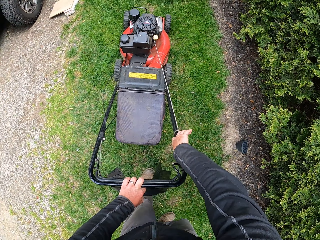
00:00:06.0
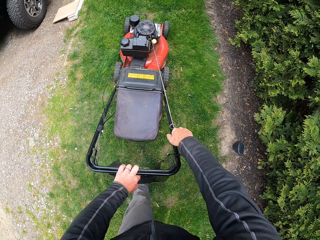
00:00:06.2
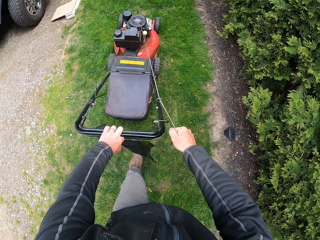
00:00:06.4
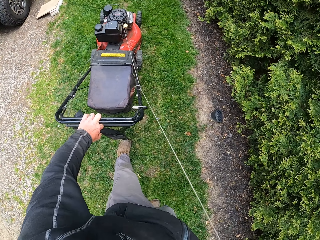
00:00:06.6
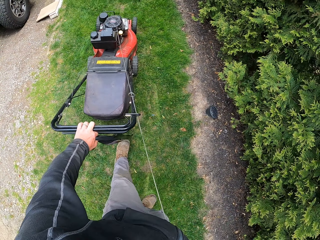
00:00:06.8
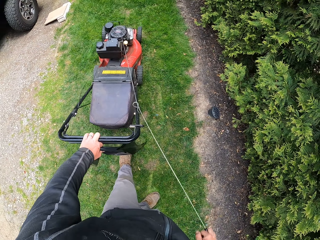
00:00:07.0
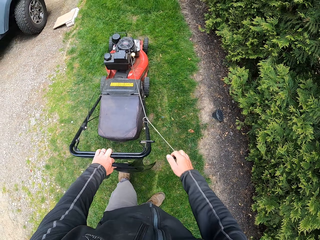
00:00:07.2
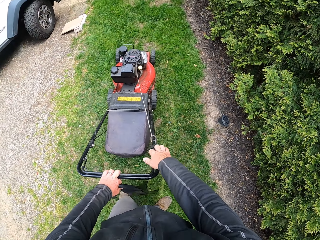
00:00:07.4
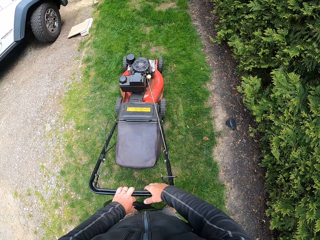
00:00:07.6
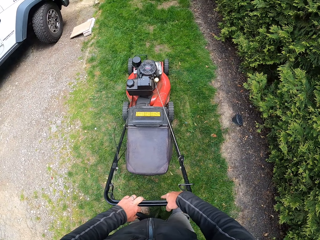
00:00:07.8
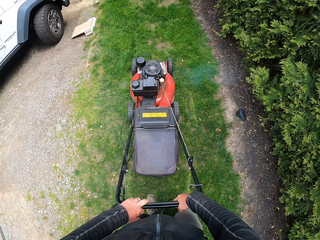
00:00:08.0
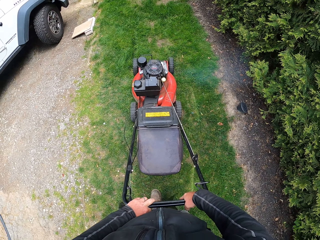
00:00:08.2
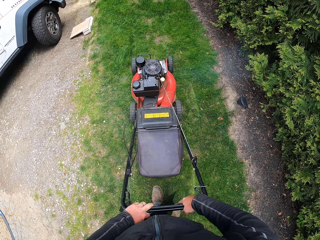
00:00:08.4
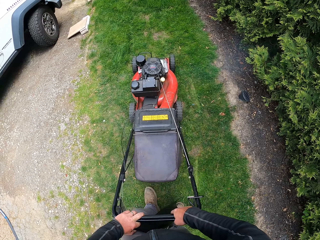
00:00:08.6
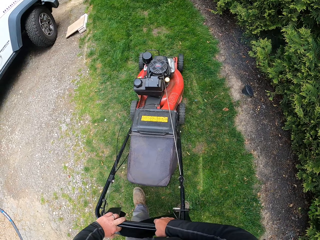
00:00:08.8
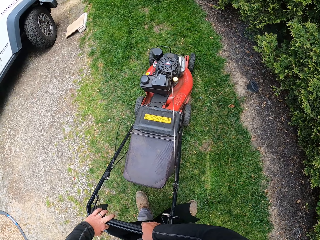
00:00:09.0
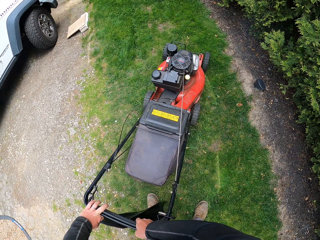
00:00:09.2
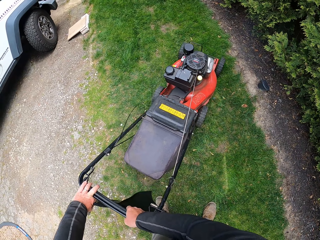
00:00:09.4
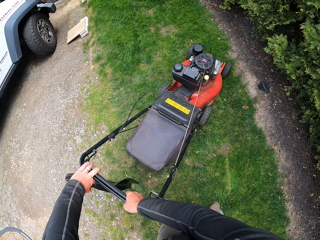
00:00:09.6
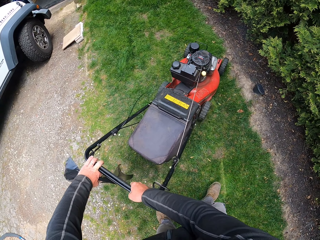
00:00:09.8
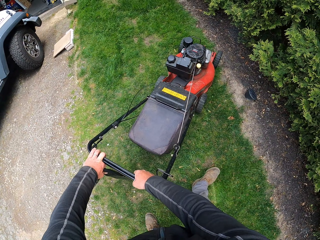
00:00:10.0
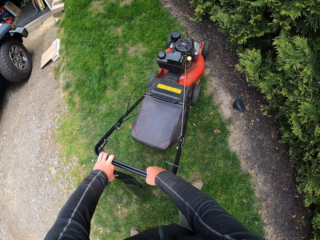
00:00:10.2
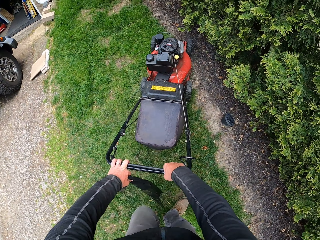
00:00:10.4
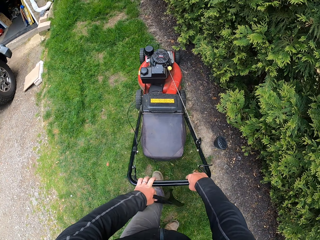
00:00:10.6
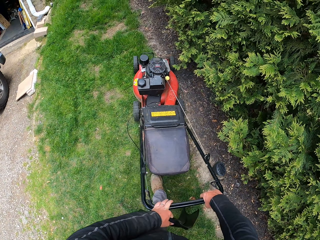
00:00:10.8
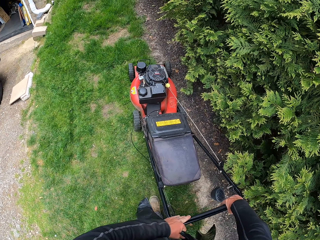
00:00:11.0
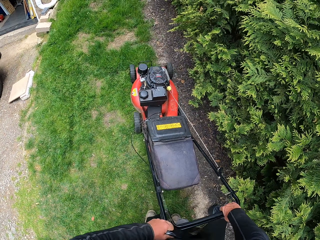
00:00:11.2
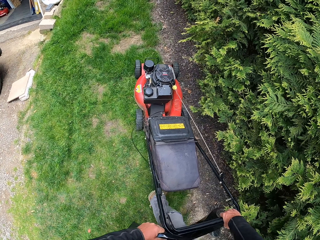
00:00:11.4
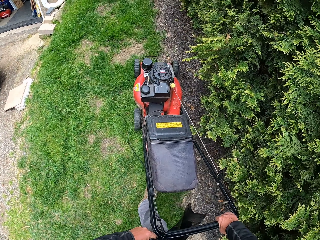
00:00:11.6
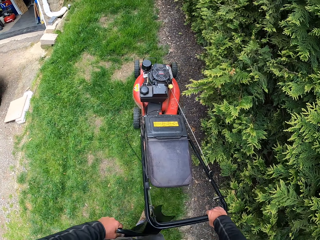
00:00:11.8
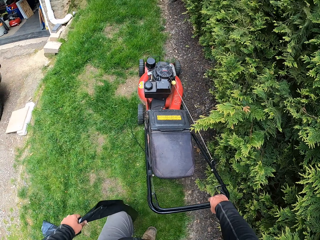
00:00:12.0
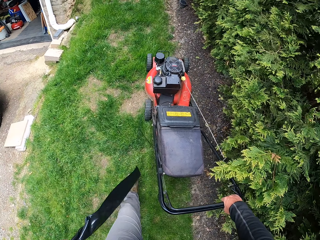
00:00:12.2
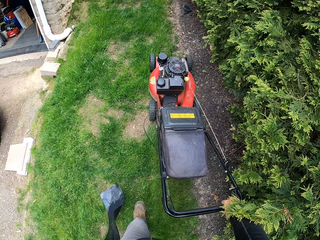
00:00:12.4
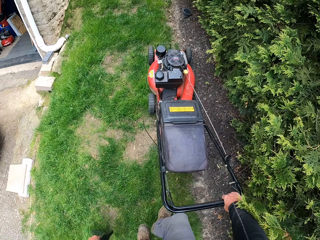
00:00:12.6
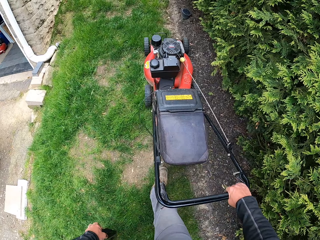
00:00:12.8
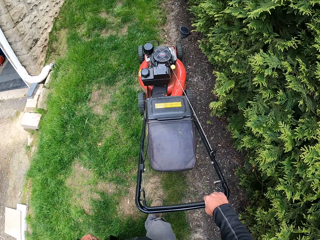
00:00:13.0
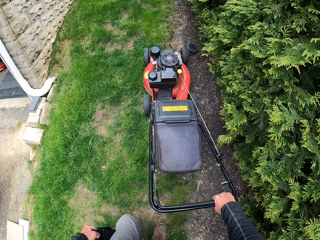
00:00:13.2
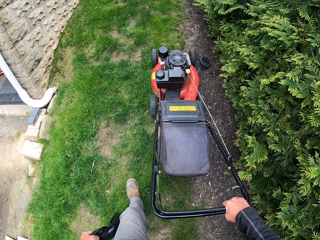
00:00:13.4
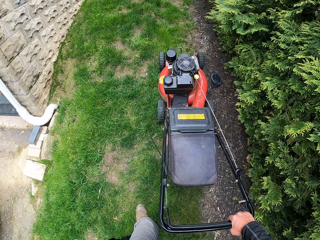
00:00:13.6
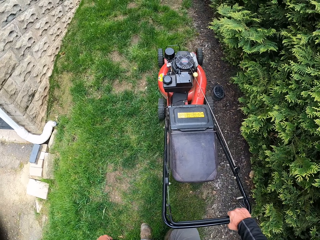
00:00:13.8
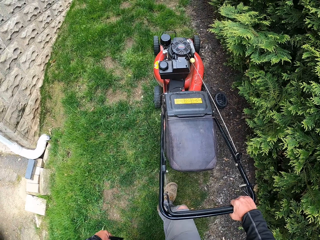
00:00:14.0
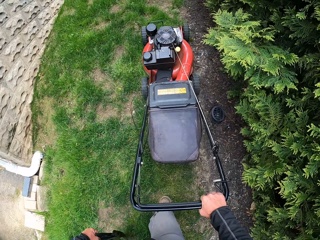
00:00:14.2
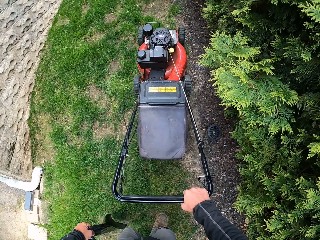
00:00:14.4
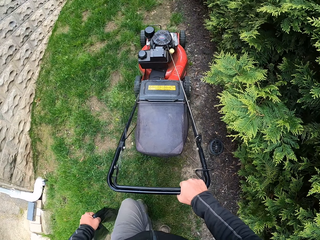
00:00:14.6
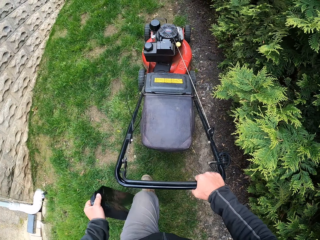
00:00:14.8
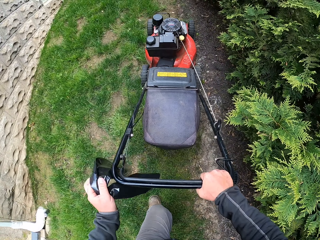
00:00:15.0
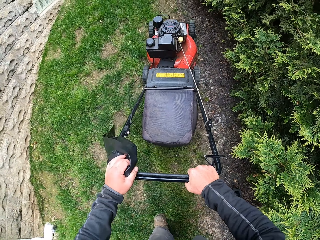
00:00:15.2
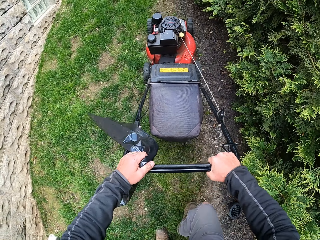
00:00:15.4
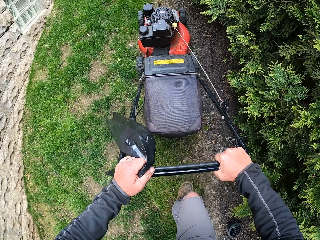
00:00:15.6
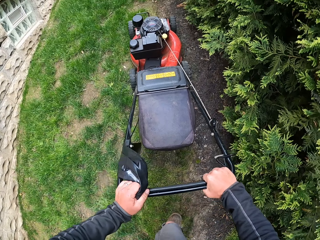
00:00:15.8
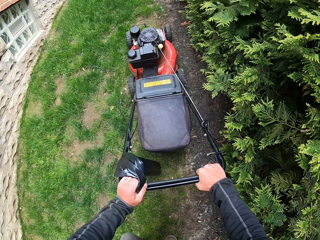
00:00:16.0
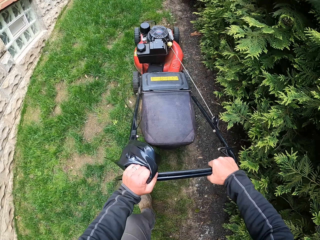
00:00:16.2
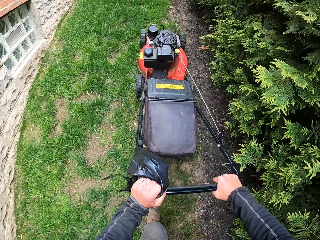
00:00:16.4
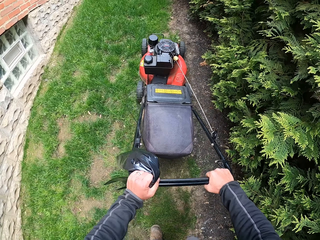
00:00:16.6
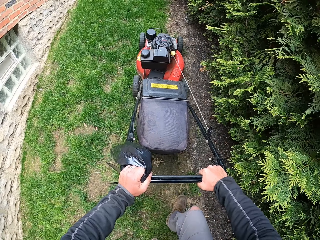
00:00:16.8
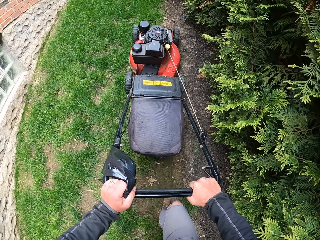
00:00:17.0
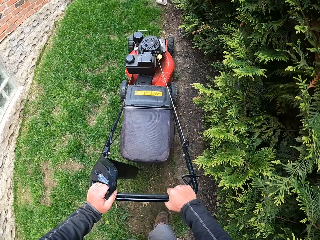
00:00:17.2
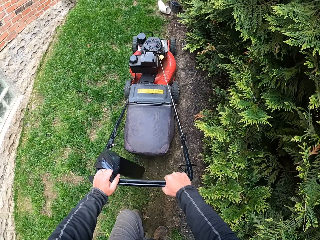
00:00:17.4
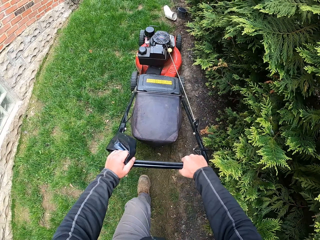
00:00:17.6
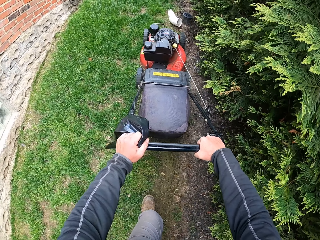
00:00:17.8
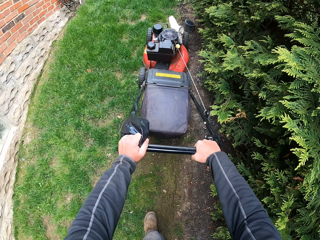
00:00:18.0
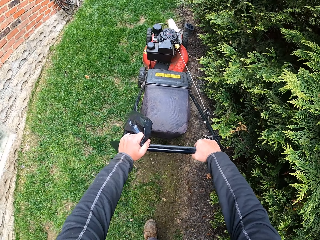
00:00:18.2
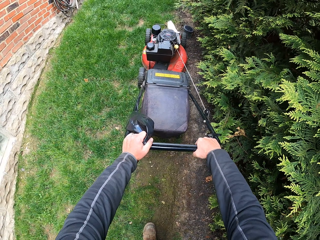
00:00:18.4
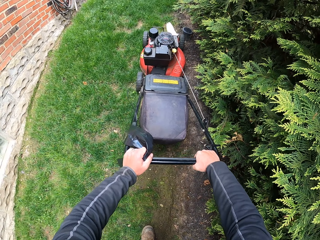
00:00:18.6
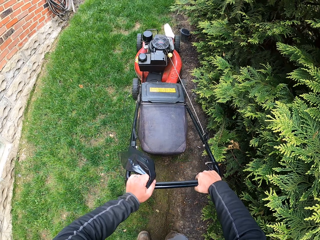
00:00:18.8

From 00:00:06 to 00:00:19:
The camera wearer restarts the lawn mower machine. They operate the lawn mower. They withdraw one hand from the lawn mower. They cut the grass with the lawn mower machine. They hold the lawn mower with both hands.

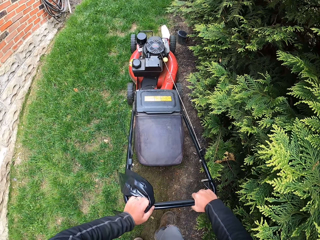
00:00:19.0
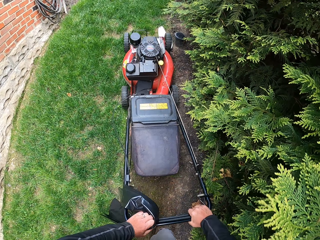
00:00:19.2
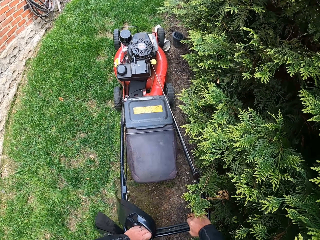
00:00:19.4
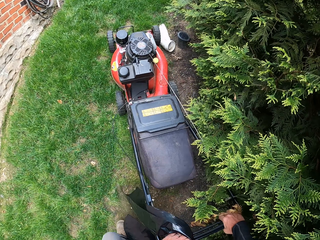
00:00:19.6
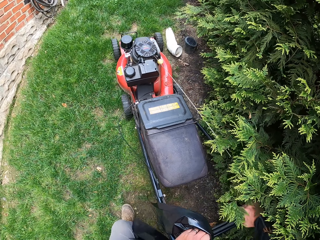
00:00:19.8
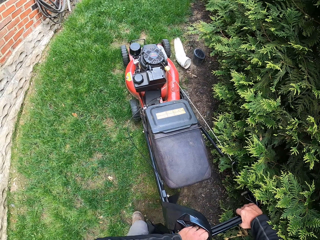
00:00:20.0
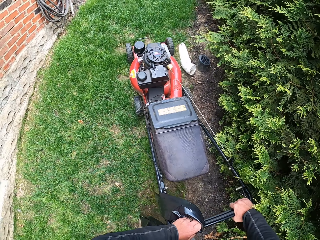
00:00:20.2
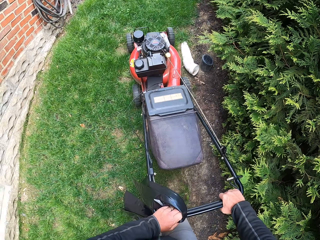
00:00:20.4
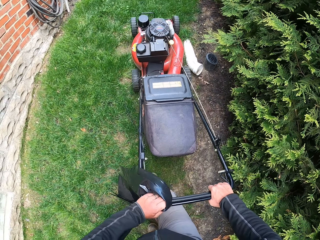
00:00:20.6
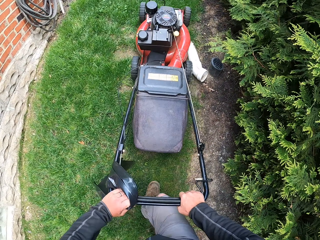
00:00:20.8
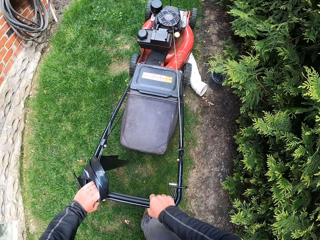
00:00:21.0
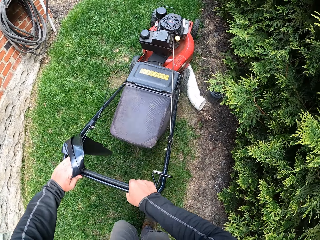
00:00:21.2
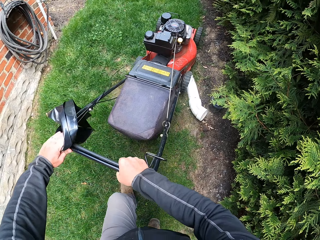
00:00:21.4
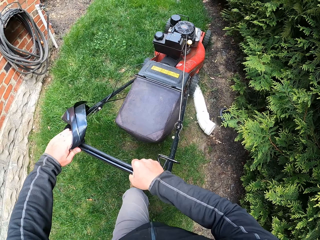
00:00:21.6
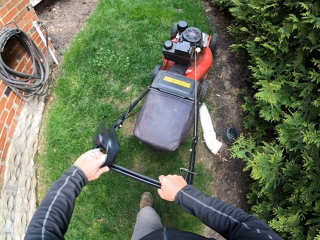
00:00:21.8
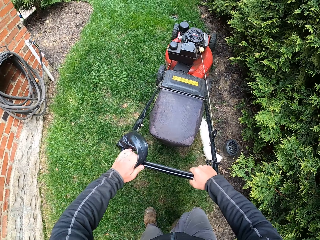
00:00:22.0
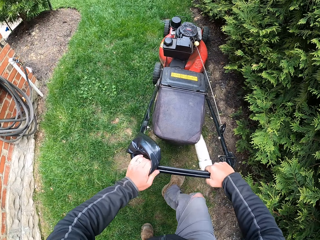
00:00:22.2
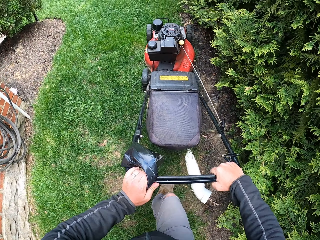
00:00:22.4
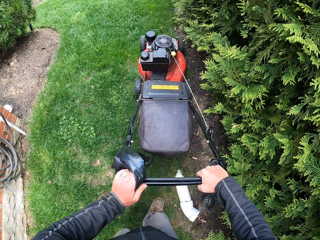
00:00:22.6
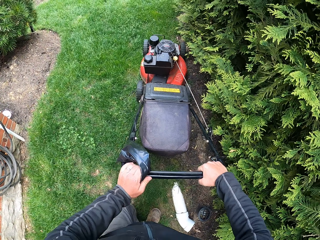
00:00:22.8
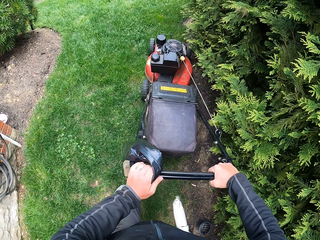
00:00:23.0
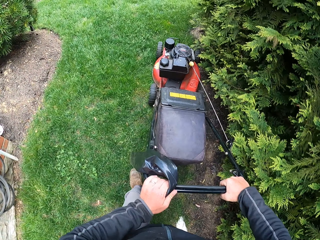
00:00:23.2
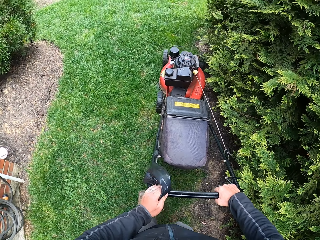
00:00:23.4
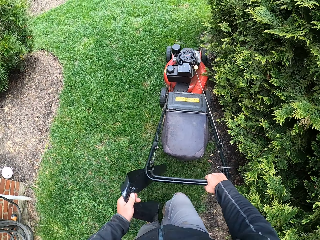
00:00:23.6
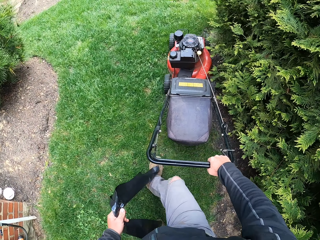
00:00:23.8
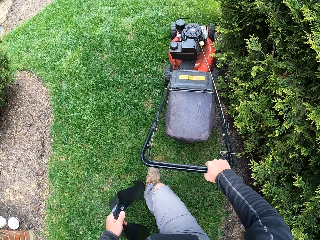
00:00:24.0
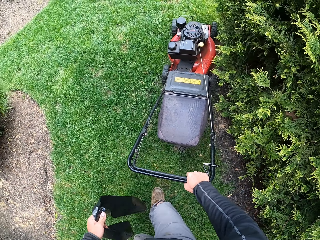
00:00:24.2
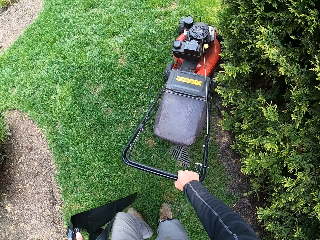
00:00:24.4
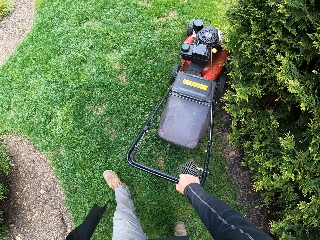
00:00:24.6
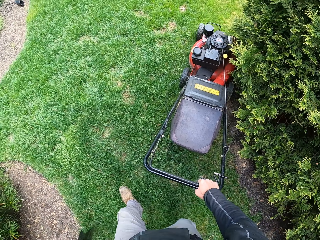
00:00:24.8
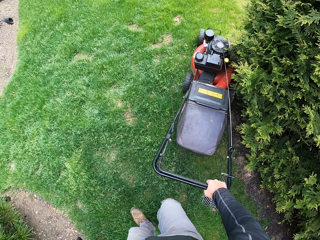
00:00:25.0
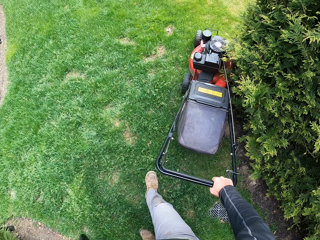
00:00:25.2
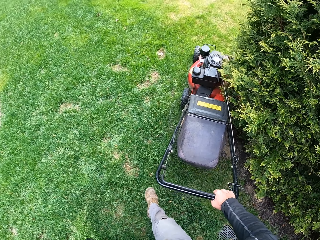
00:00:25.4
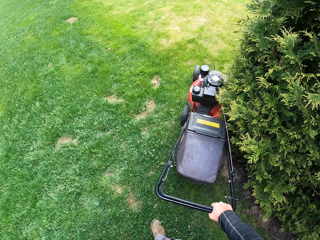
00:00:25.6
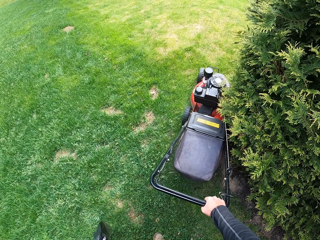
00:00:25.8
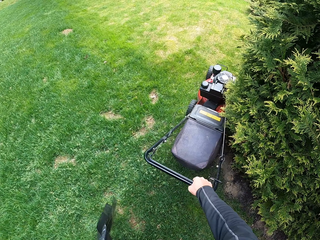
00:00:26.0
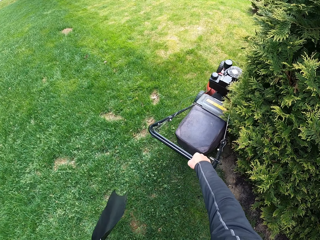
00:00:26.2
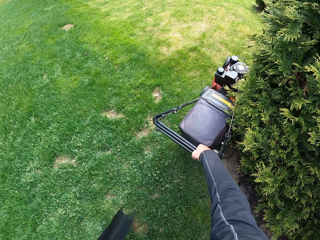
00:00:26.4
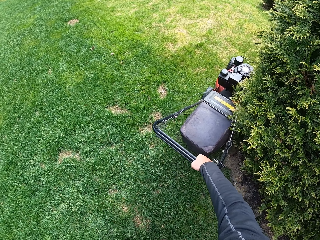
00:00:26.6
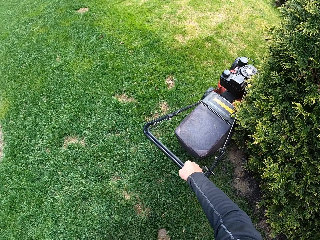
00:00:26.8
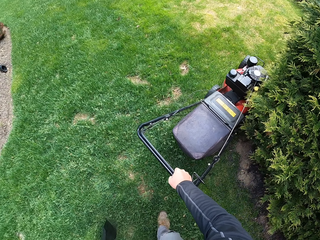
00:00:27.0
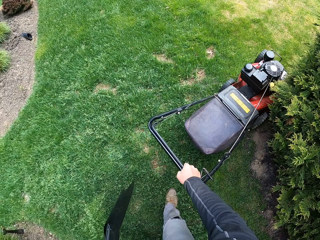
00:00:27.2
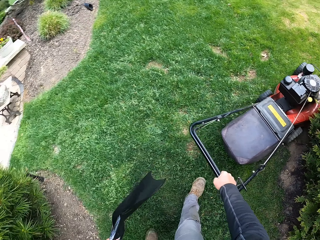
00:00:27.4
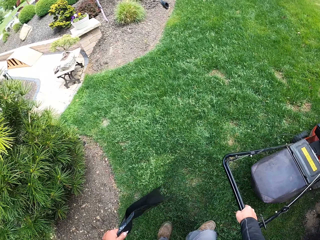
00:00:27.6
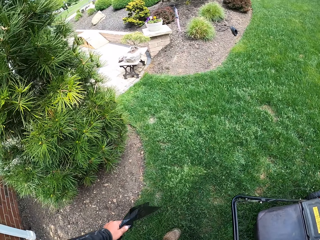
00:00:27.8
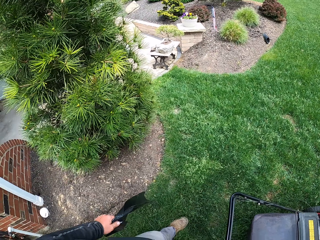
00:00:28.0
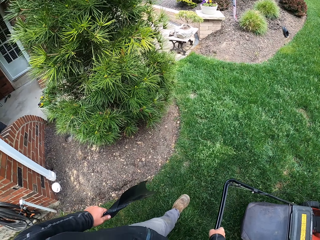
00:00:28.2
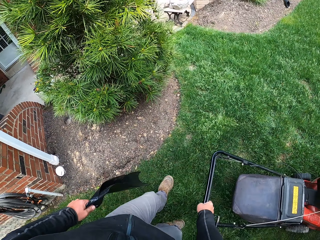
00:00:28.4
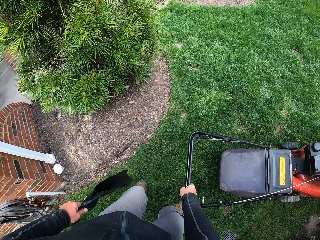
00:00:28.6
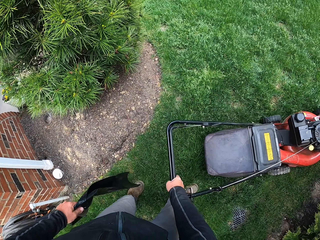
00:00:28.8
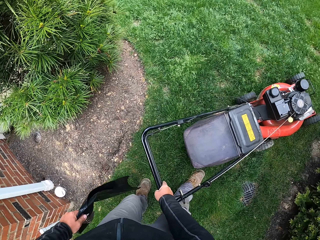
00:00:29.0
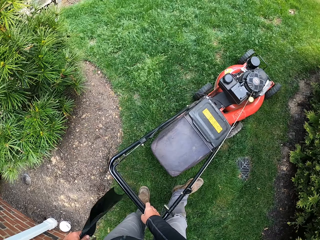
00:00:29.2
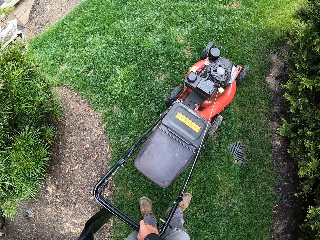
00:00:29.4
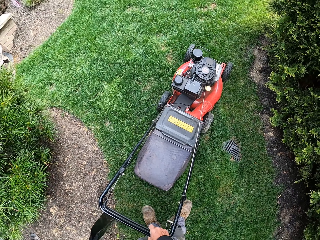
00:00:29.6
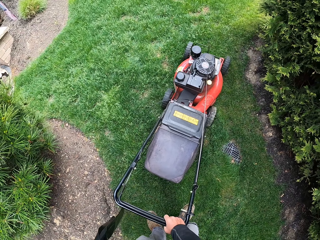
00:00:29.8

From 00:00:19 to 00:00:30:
The camera wearer withdraws one hand from the lawn mower. They reverse the lawn mower.
